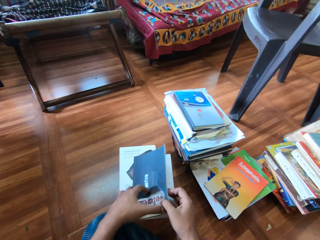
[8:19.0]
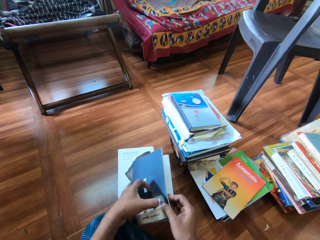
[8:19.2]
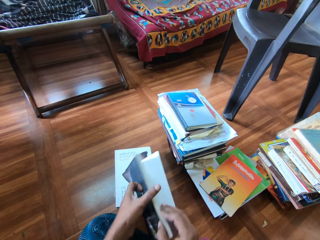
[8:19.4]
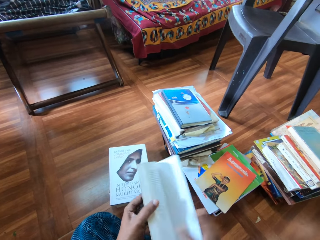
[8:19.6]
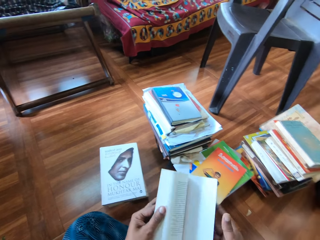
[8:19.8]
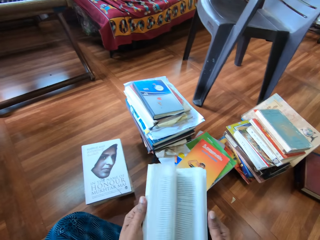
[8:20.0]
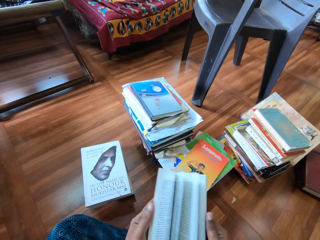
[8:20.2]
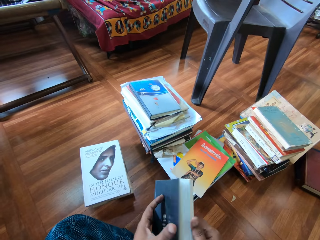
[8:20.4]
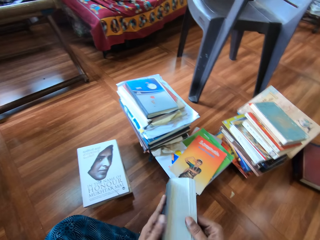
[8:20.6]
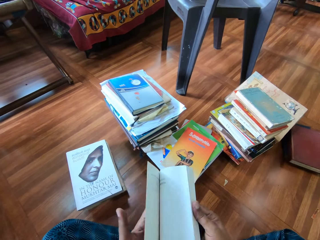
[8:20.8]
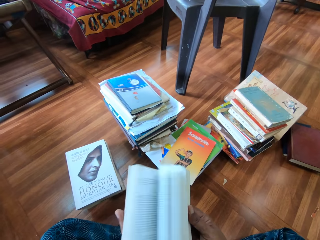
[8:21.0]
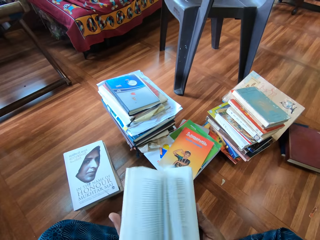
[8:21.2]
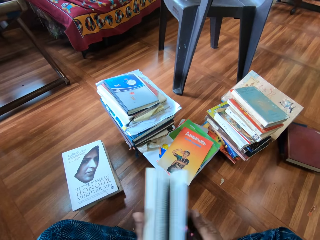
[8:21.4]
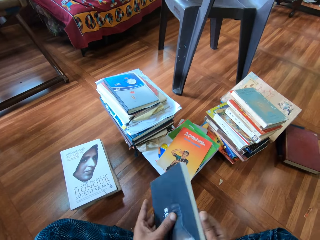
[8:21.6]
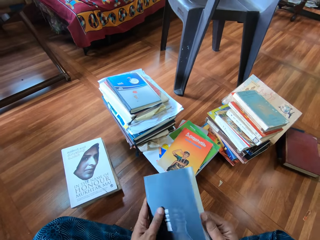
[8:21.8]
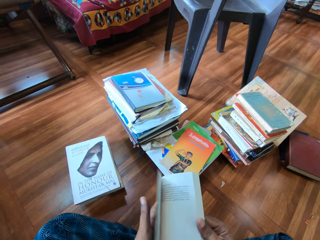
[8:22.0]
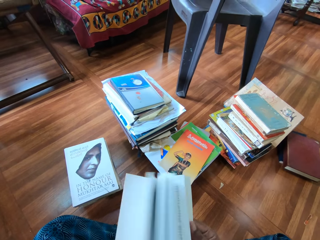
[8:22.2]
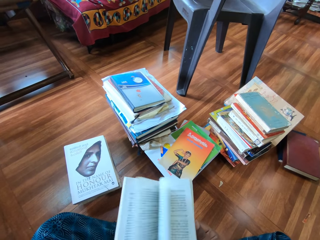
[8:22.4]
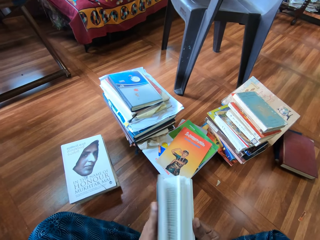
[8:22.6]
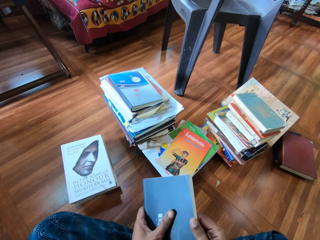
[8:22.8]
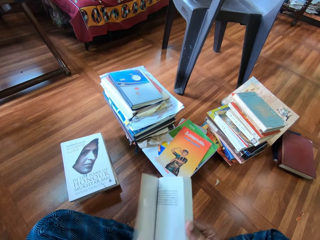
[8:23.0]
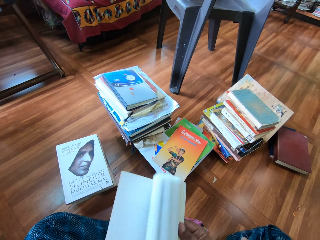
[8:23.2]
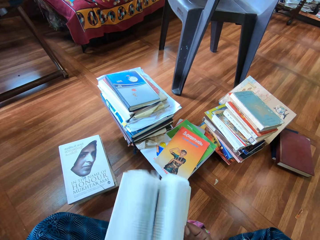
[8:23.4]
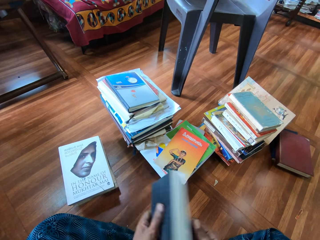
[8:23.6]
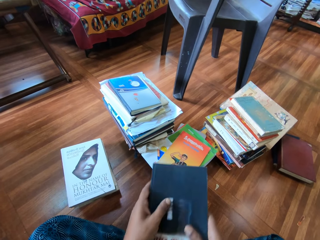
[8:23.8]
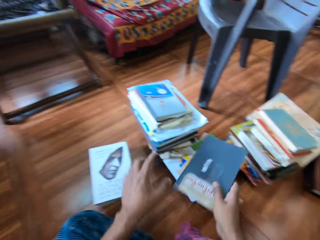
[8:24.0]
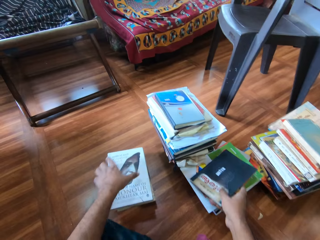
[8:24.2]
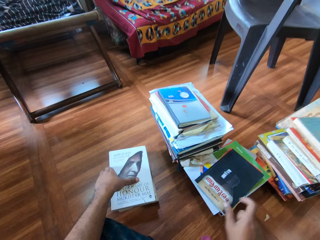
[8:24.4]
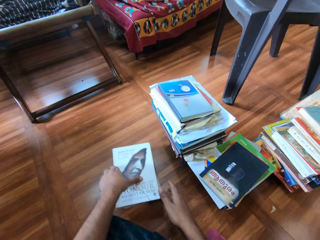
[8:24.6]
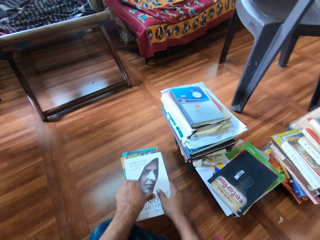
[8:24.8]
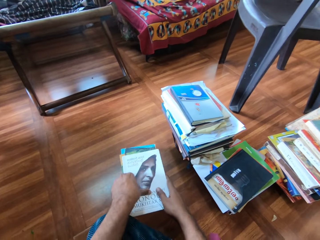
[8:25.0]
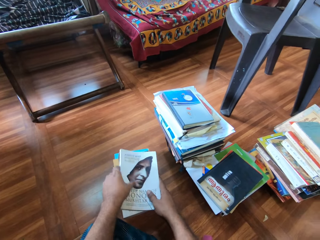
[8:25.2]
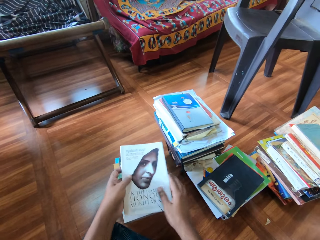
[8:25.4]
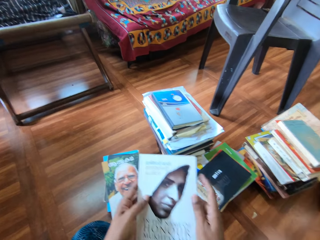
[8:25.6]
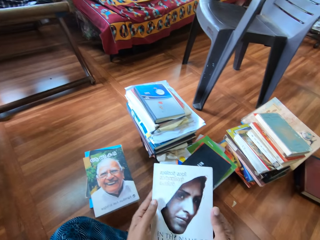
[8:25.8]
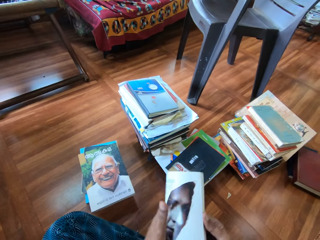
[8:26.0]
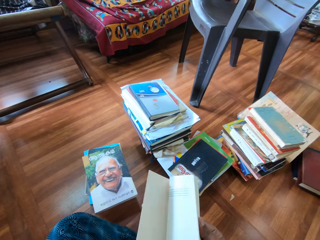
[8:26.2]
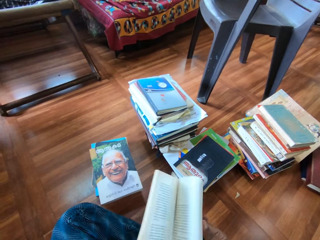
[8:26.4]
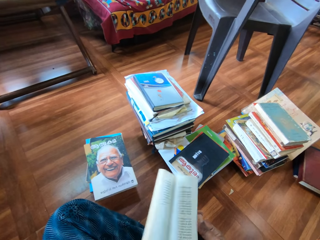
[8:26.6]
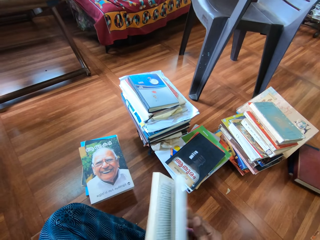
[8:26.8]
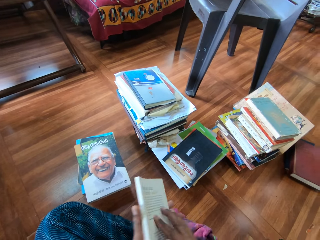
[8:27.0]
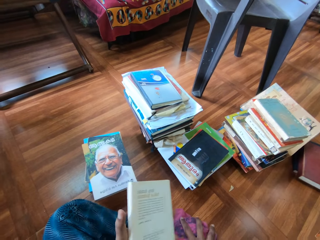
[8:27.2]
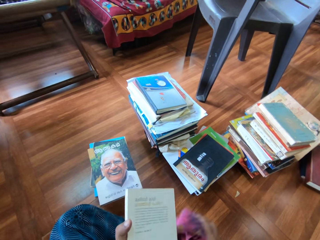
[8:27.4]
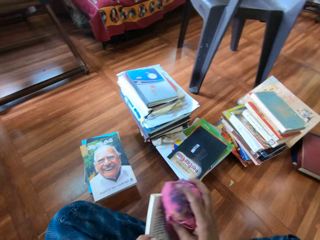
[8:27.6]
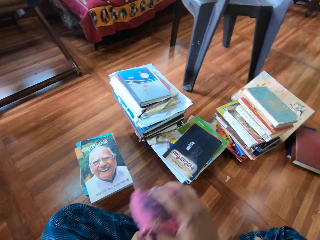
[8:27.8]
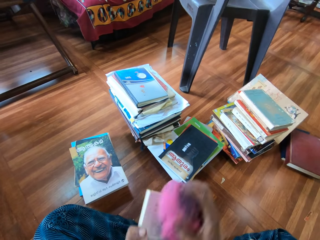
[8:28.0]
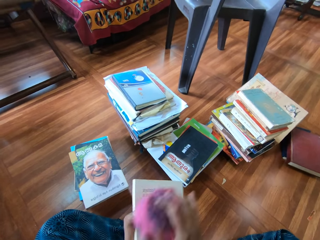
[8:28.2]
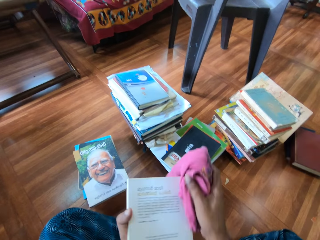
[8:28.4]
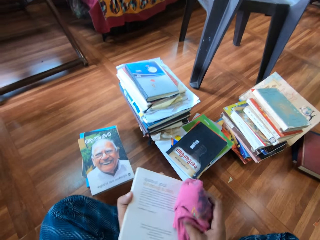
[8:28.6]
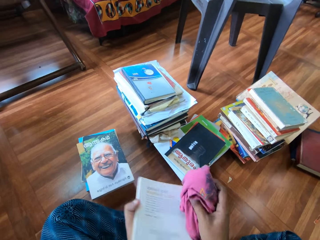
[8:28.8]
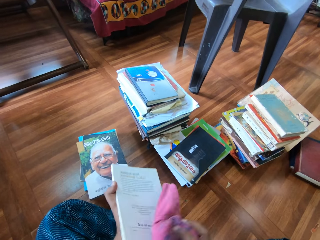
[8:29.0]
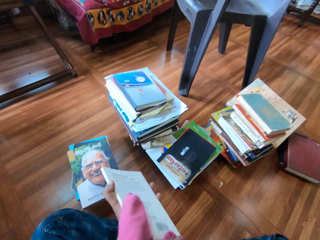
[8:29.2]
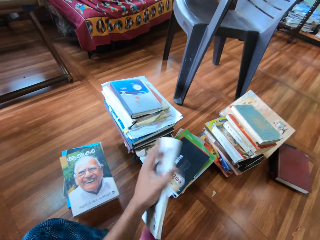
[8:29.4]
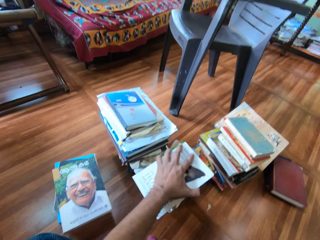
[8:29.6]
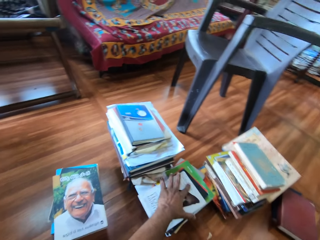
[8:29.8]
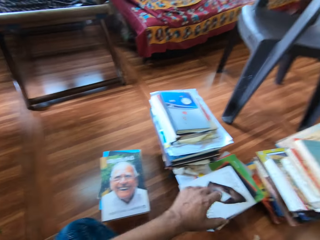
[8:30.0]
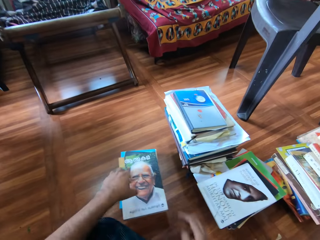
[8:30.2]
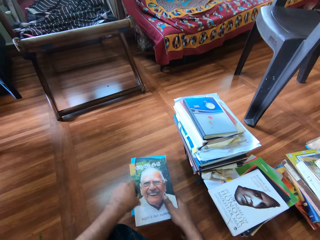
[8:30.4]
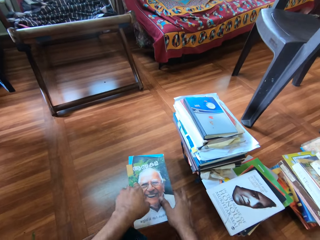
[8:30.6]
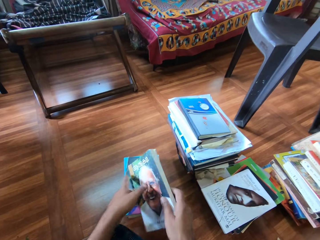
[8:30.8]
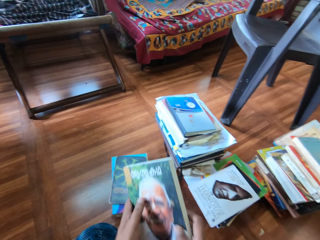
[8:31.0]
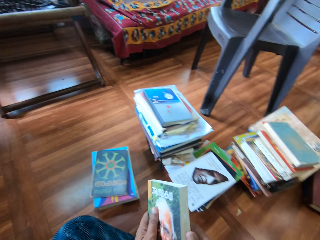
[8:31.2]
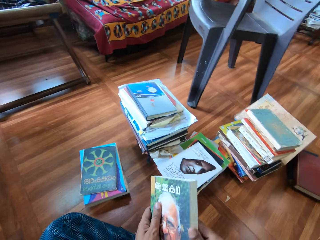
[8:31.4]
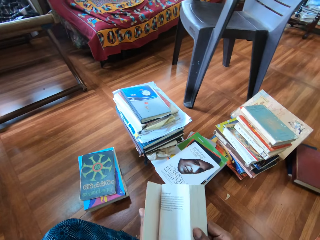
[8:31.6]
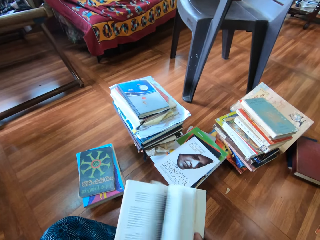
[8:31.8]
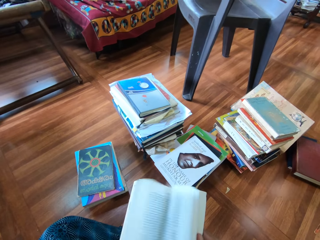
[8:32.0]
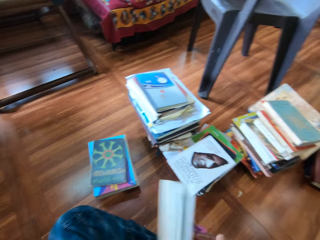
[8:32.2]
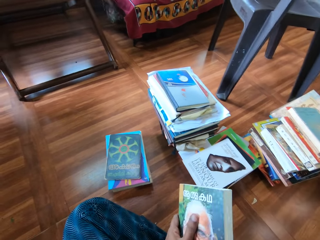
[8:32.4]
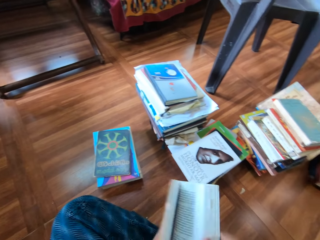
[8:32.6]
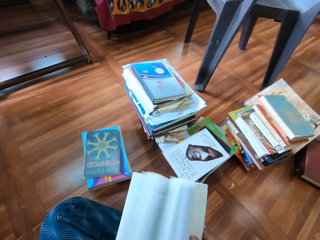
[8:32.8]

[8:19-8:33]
The camera wearer flips the pages of the book with both hands. He drops the book on the pile of books with his right hand. He picks a book from the pile of books with both hands. He flips the pages of the book with his right hand. He picks the piece of cloth from the floor with his right hand. He cleans the book with the cloth in his right hand. He drops the piece of cloth on the floor with his right hand. He drops the book on the pile of books with his left hand. He picks a book from the pile of books with both hands. He flips the pages of the book with his right hand.

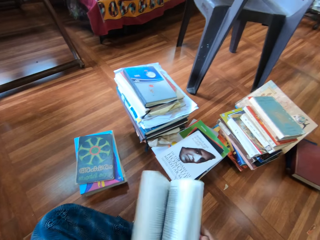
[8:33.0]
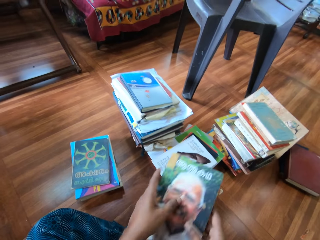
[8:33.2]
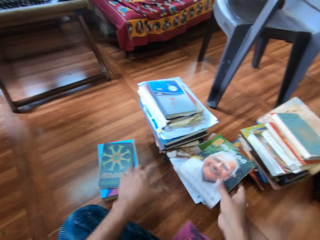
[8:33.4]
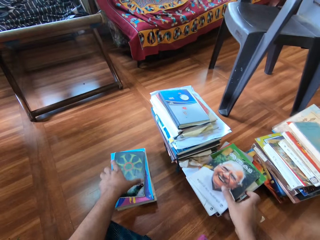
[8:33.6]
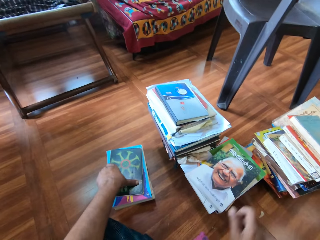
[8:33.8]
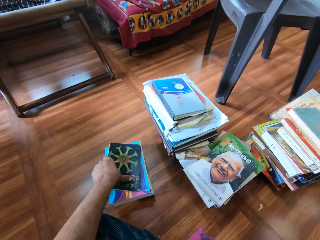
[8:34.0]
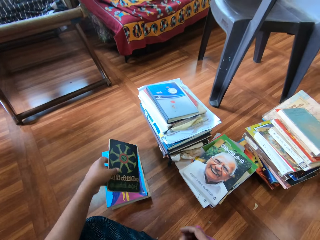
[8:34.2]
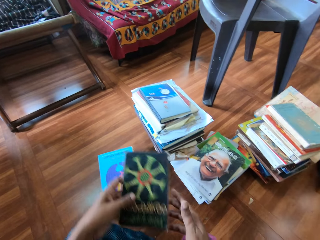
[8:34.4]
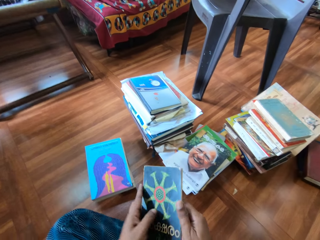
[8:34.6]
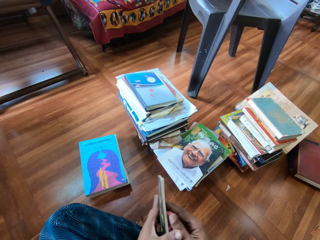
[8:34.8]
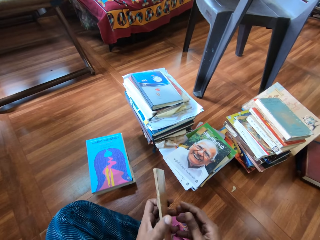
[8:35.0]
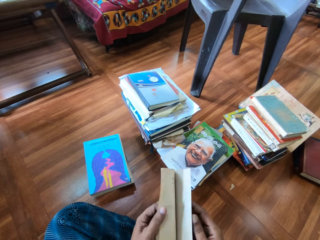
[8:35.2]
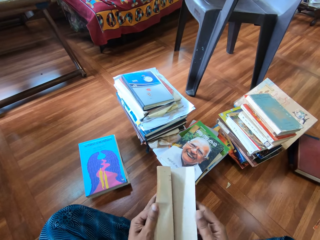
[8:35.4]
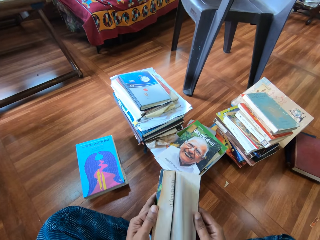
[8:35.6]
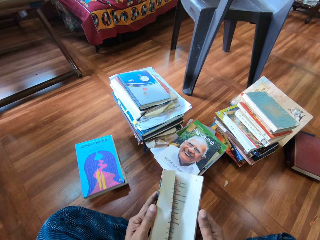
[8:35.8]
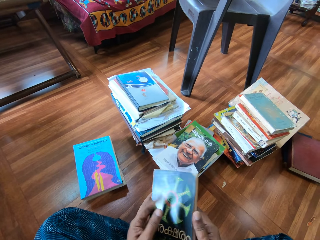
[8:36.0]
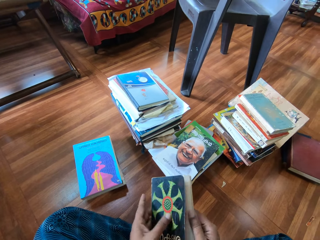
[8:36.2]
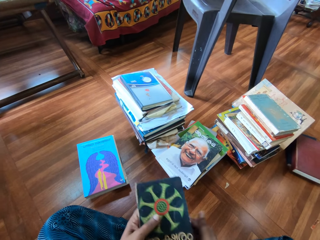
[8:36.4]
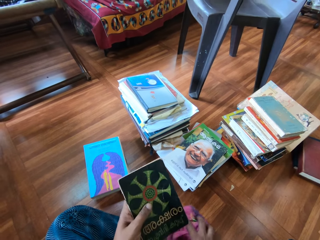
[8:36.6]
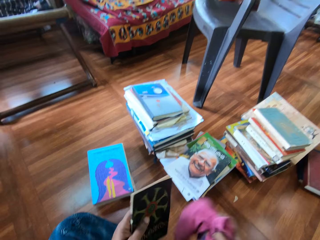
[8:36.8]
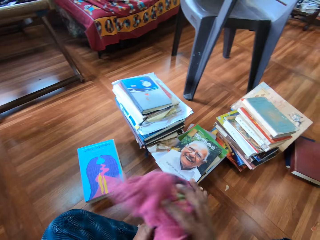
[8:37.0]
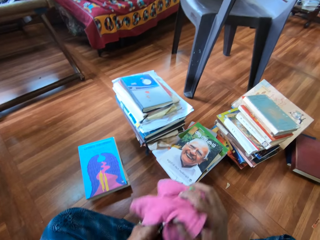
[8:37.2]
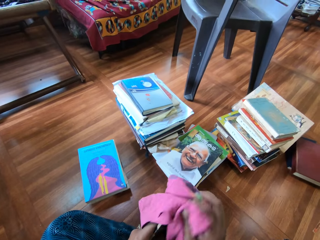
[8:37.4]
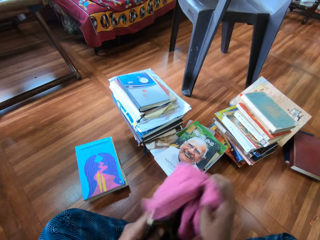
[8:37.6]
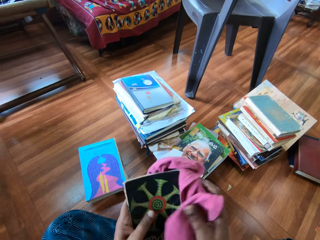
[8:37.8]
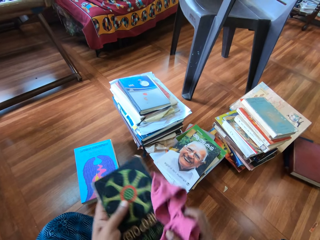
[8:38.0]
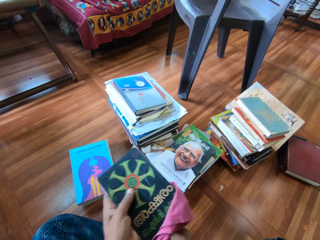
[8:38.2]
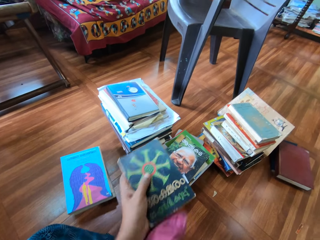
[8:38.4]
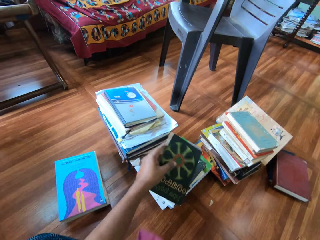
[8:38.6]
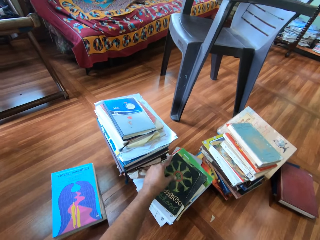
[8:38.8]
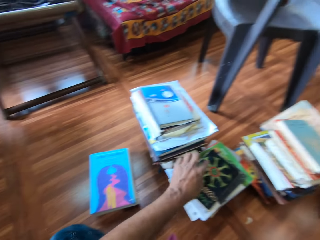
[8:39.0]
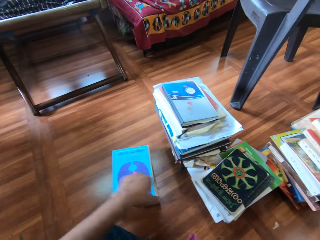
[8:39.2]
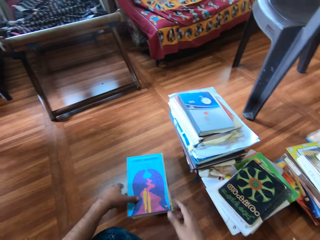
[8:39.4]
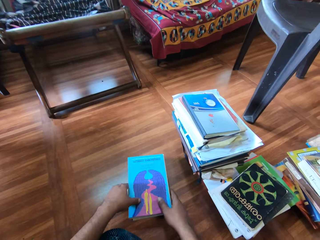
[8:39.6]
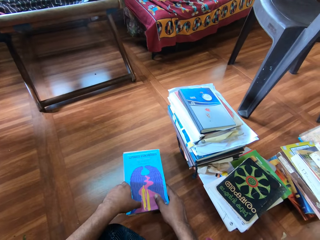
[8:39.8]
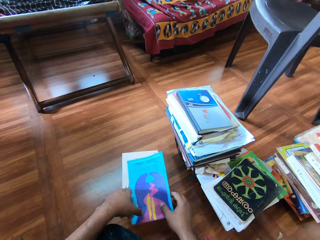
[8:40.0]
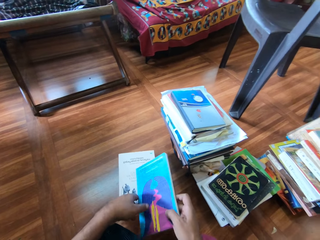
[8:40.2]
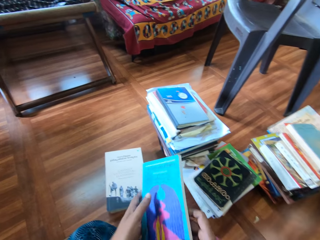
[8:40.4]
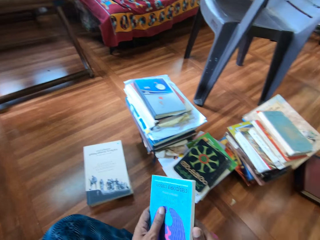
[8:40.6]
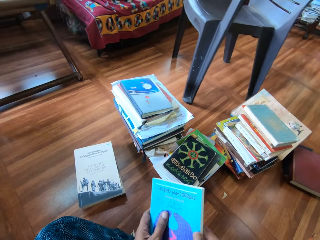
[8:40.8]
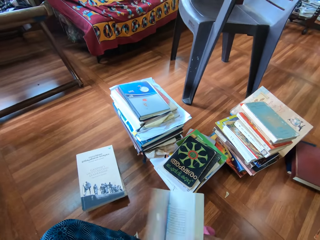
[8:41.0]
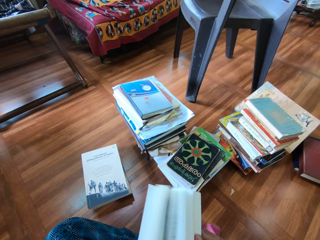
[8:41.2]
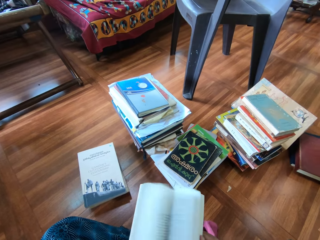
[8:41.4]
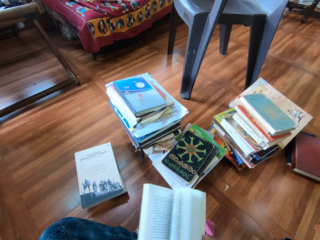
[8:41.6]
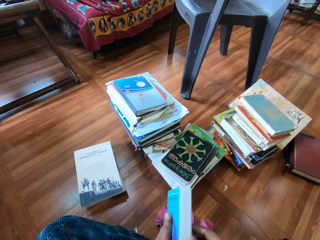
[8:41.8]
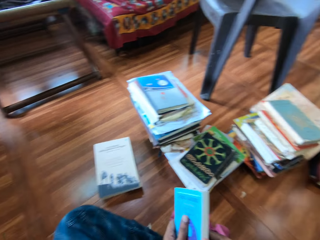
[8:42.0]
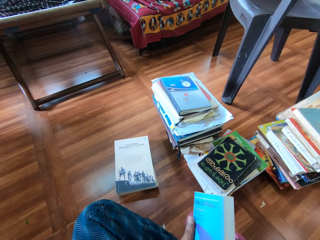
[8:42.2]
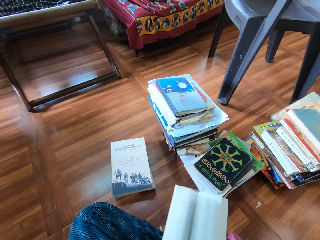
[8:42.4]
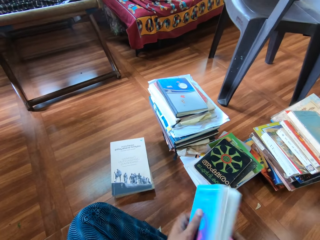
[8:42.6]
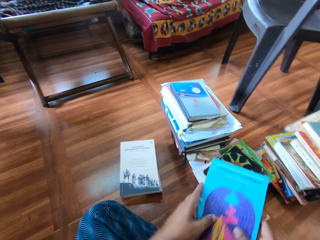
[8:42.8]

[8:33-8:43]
The camera wearer drops the book on the pile of books with his right hand. He picks a book from the pile of books with his left hand. He holds the book with both hands. He flips the pages of the book with his left hand. He picks the piece of cloth from the floor with his right hand. He cleans the book with the cloth in his right hand. He drops the piece of cloth on the floor with his right hand. He drops the book on the pile of books with his left hand. He picks a book from the pile of books with both hands. He flips the pages of the book with his right hand.
